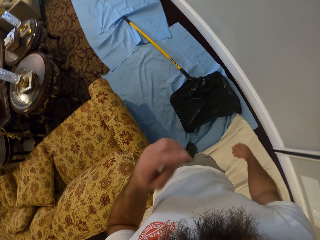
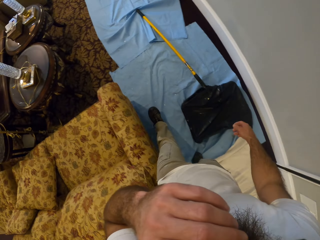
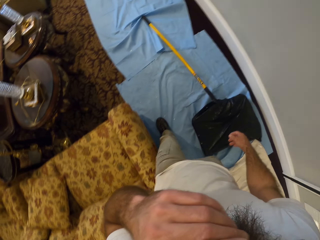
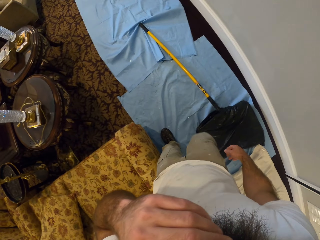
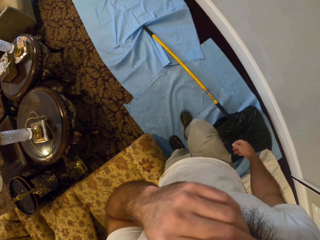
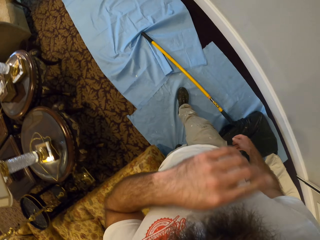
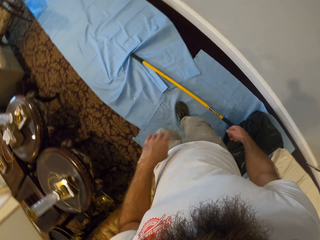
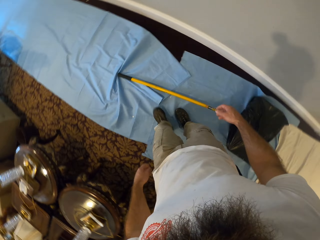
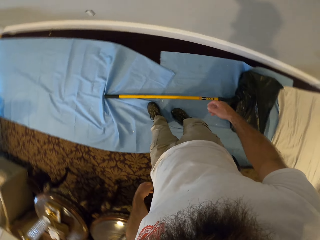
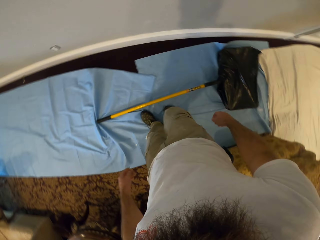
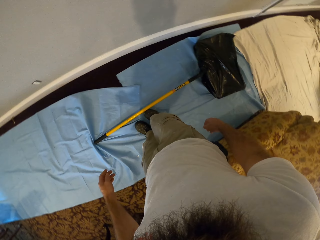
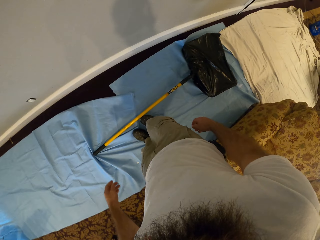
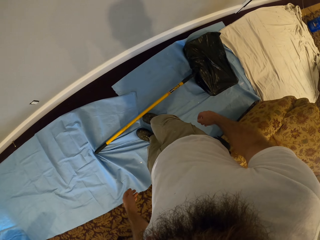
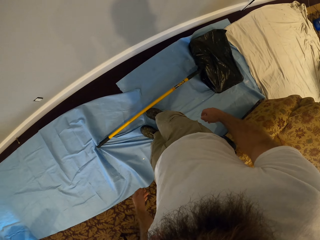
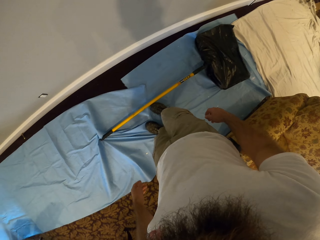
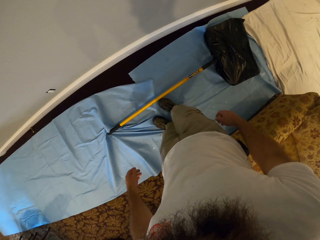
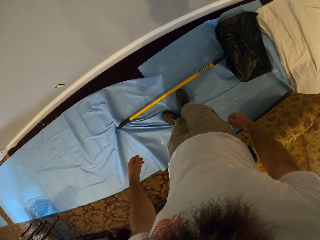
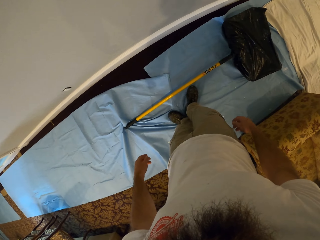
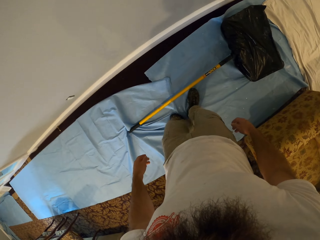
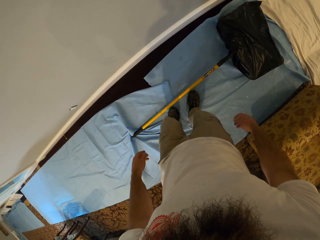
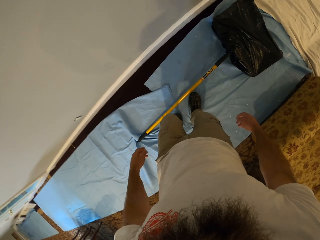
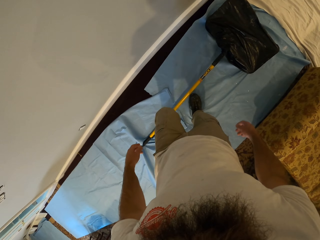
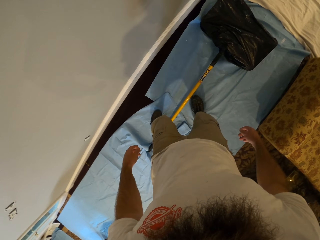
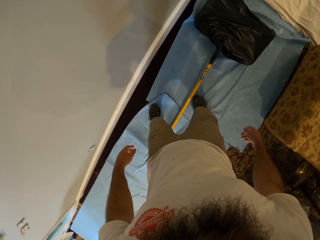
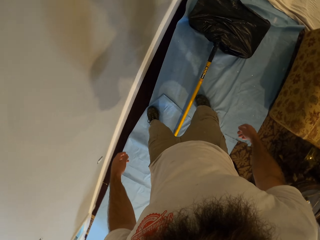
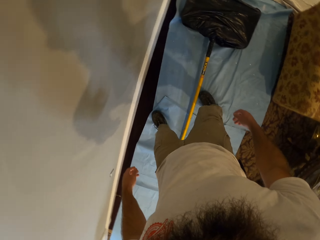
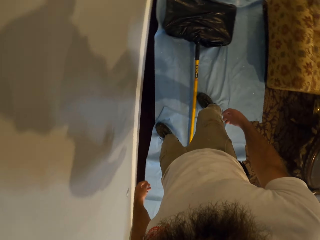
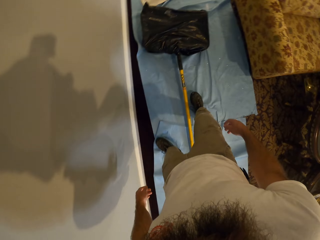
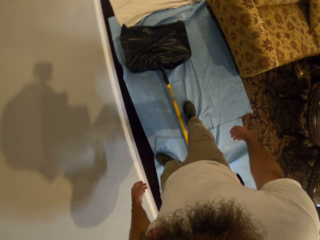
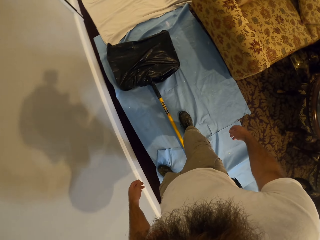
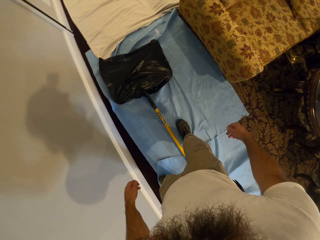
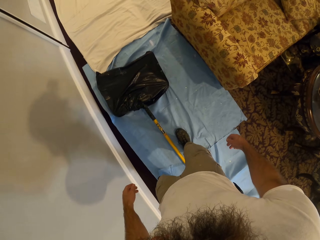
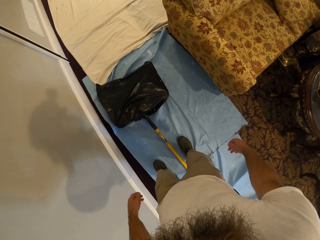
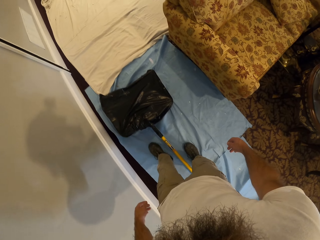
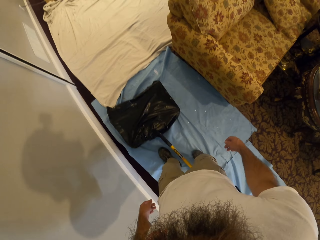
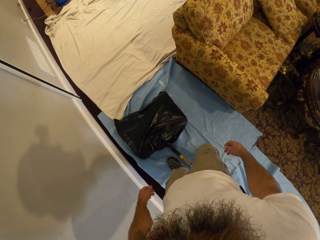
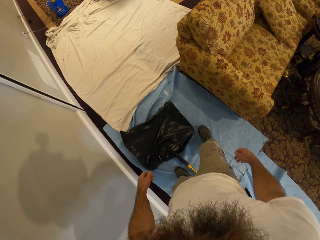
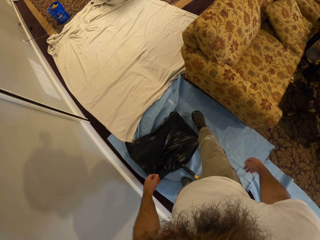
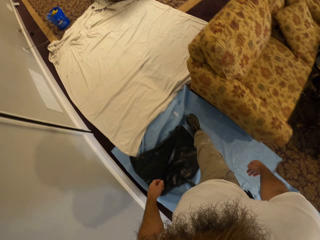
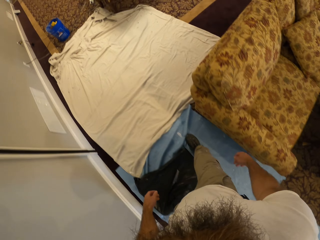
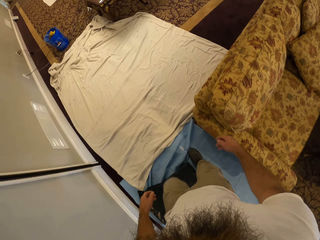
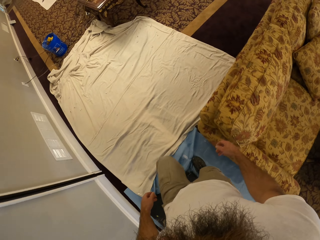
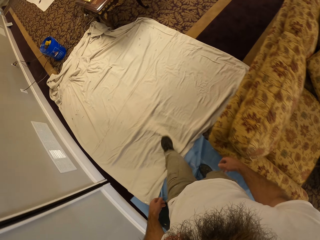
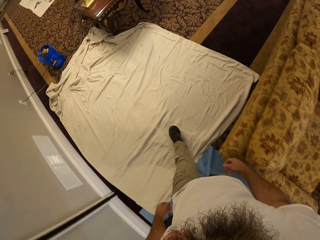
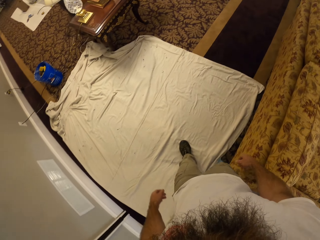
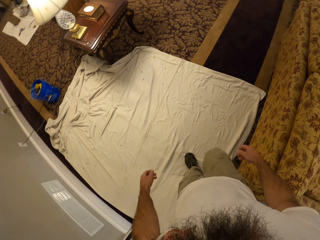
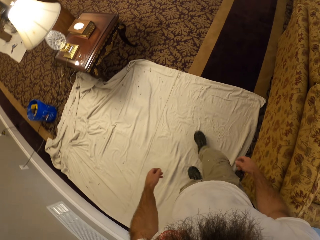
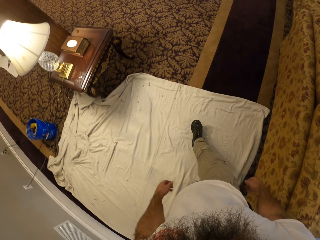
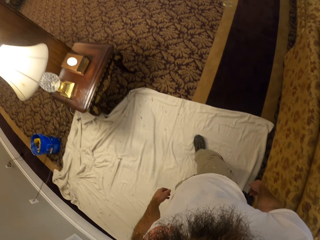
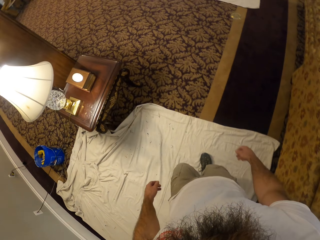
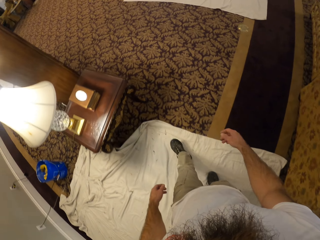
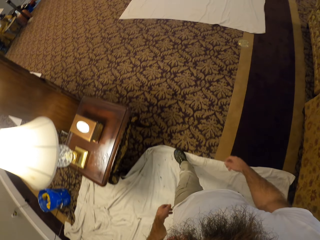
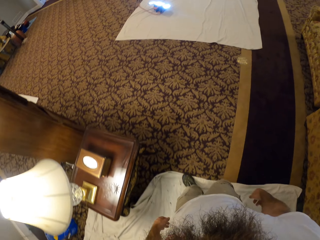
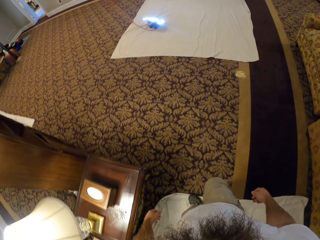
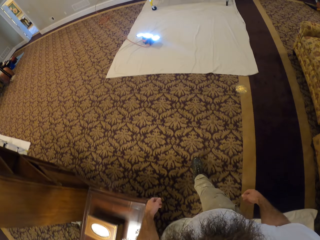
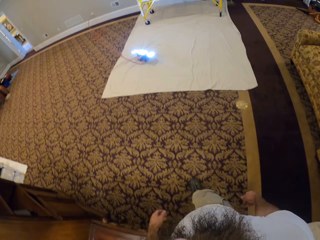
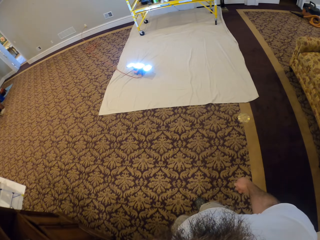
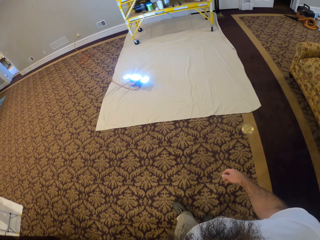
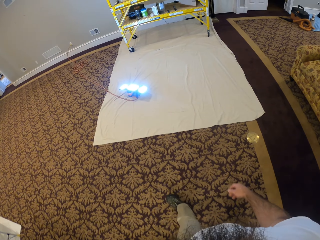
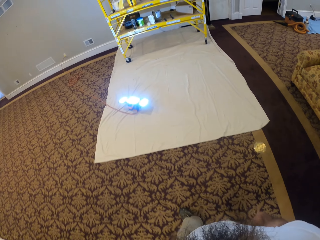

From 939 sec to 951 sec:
The camera wearer scratches his nose with his left hand. He wipes his face. He adjusts the sheet, and spreads the sheet.

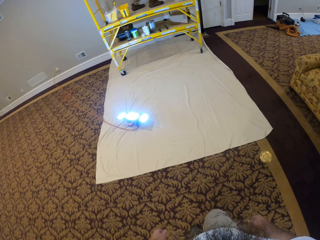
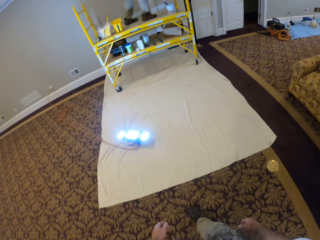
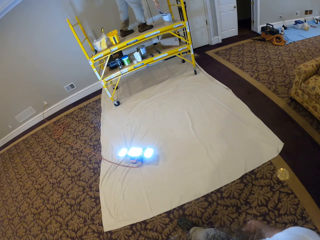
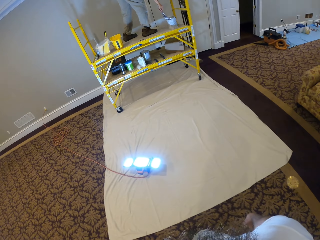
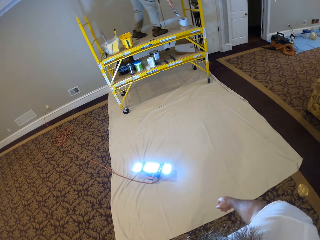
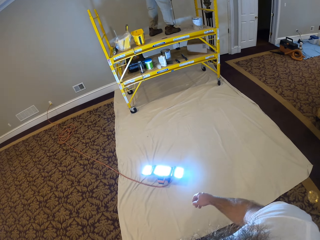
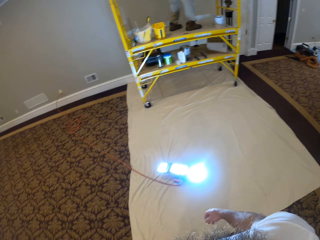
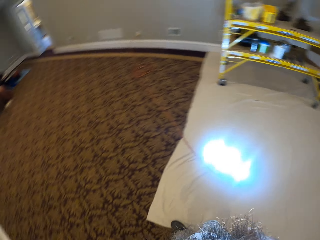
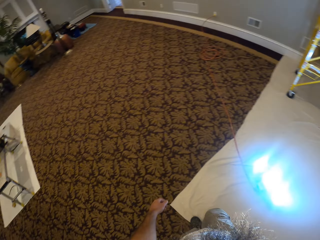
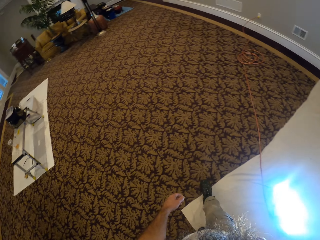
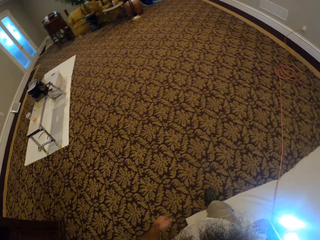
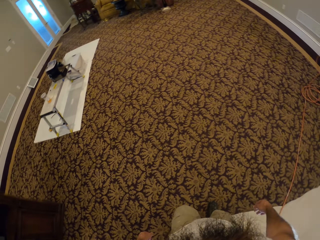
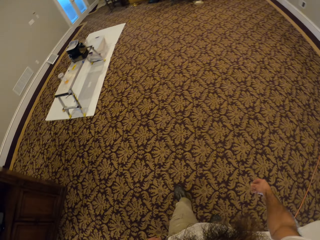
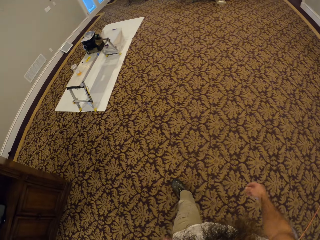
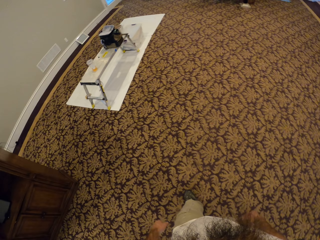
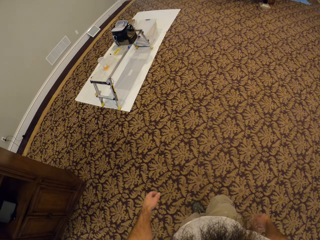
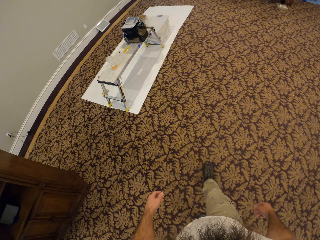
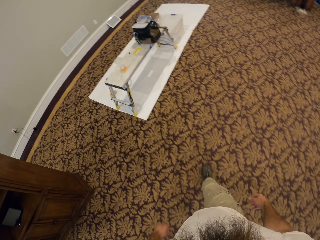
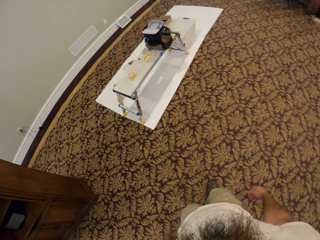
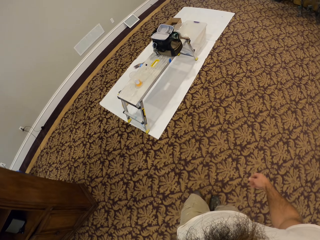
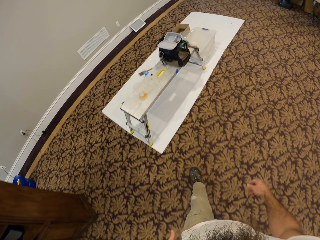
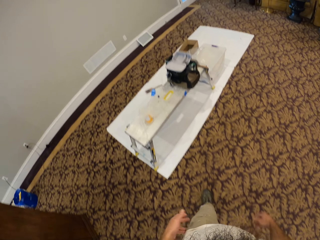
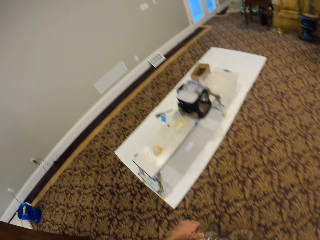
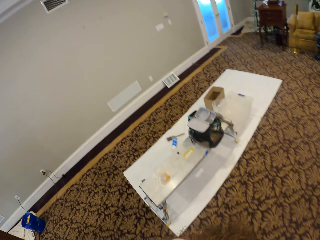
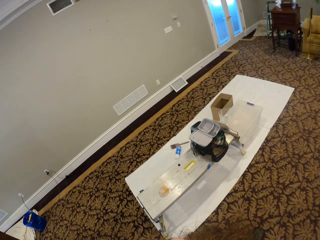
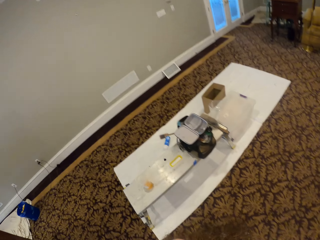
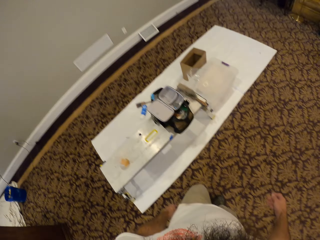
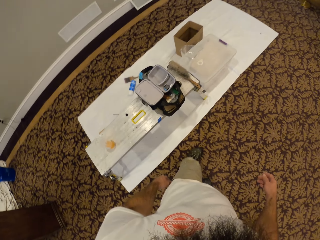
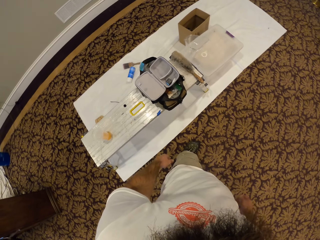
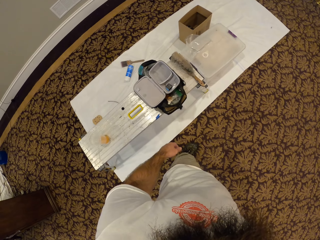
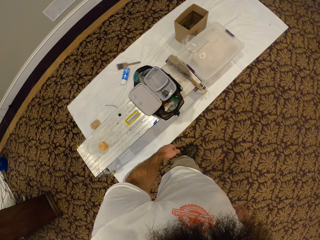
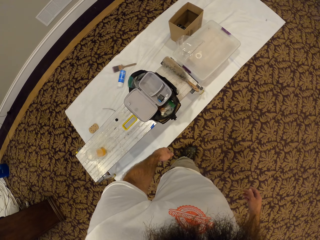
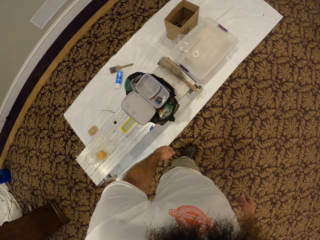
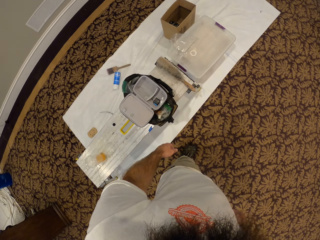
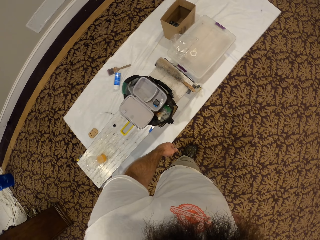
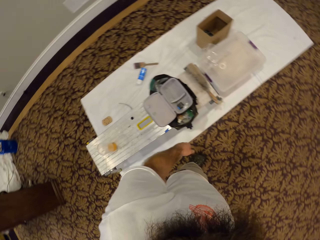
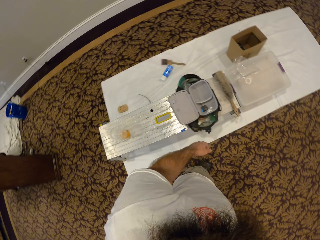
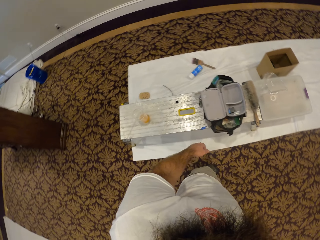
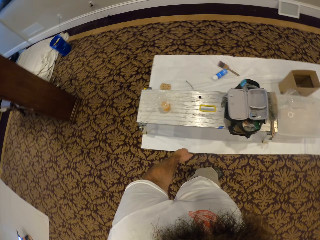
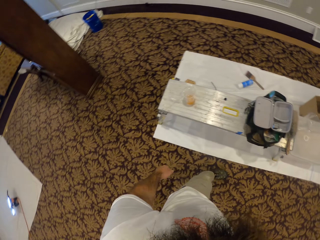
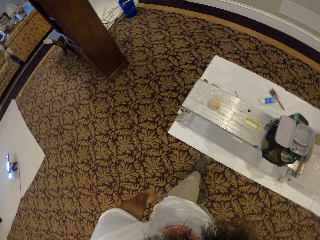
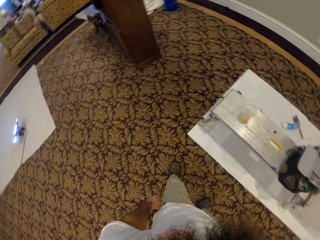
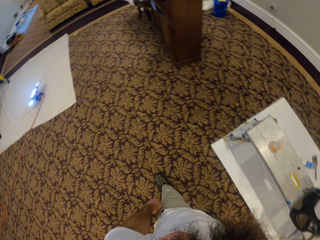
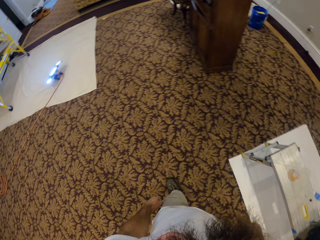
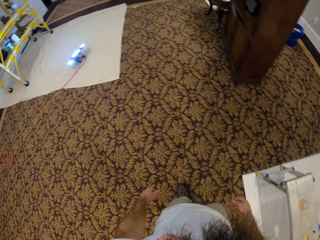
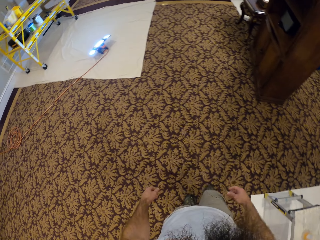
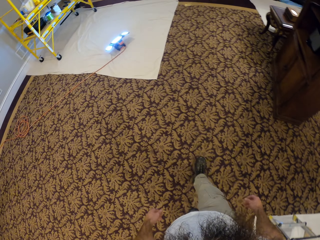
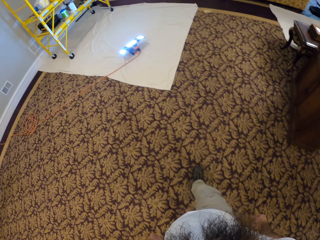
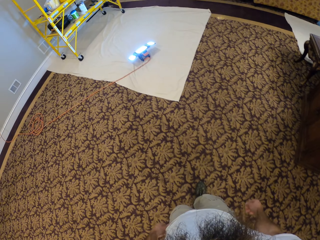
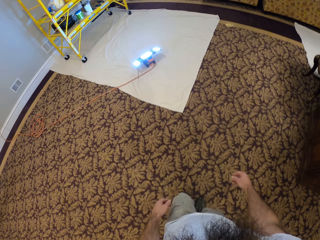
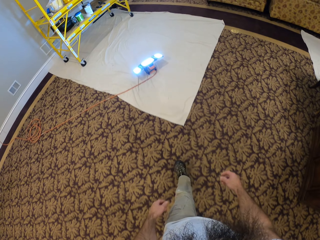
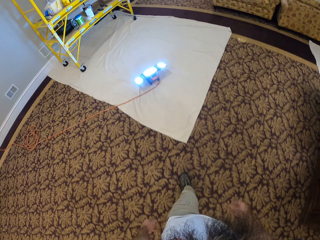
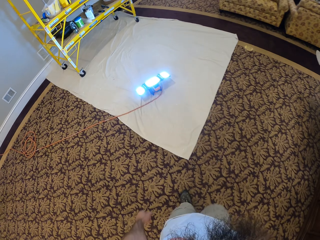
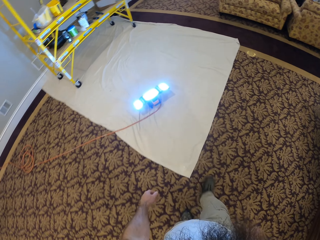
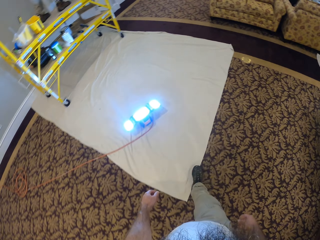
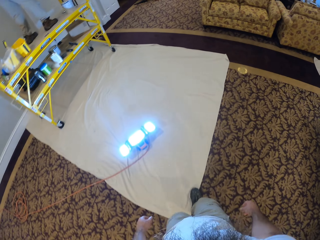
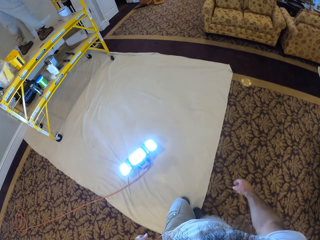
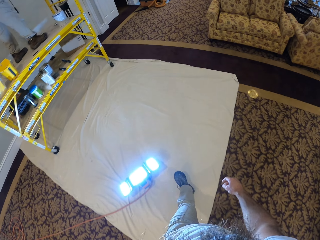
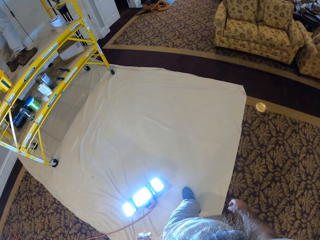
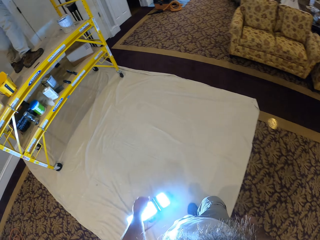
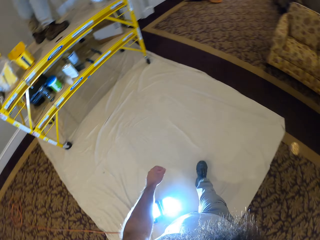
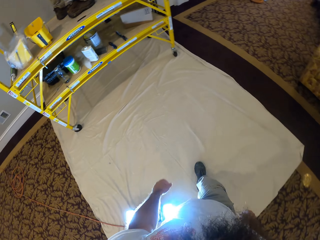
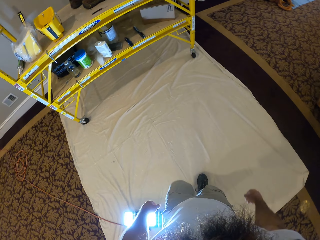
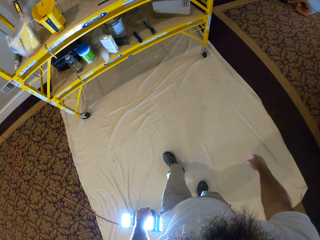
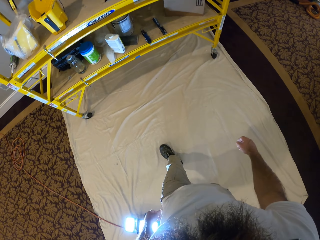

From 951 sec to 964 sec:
The camera wearer walks around the living room.
